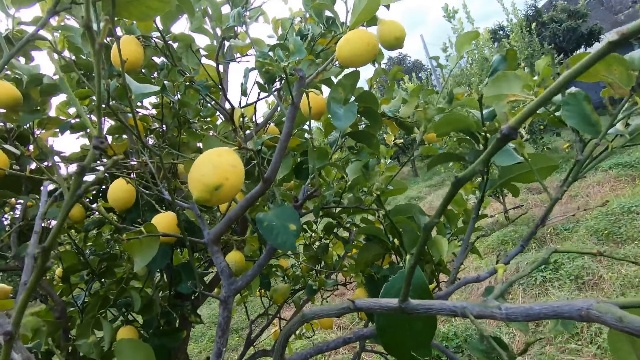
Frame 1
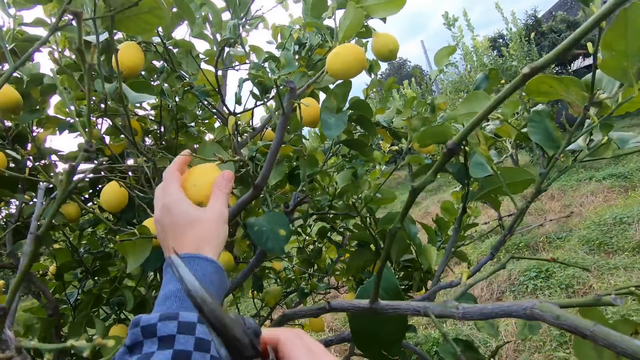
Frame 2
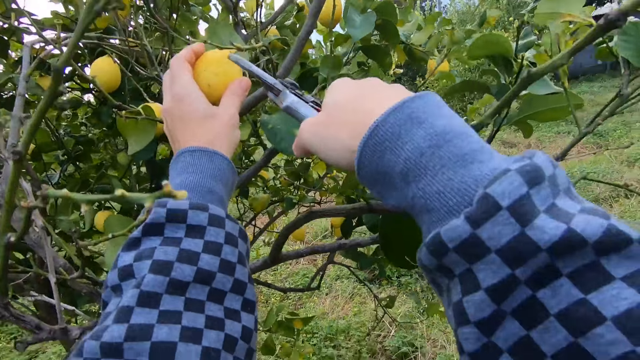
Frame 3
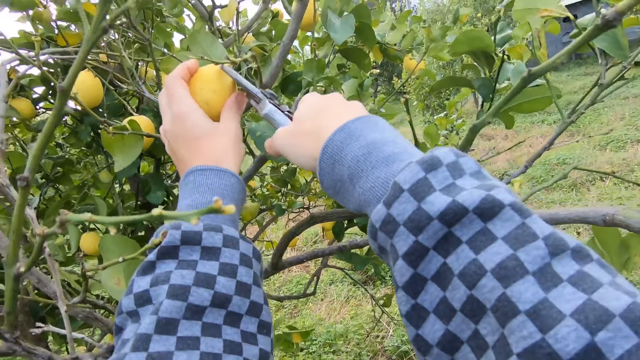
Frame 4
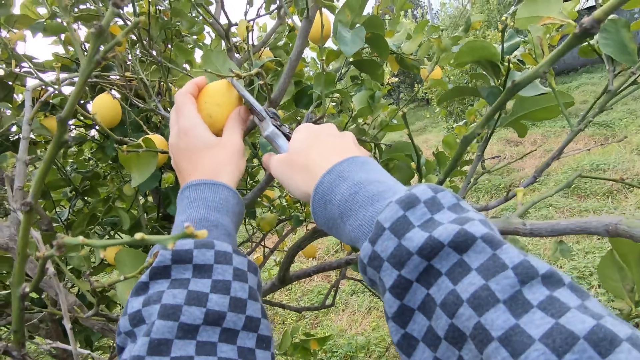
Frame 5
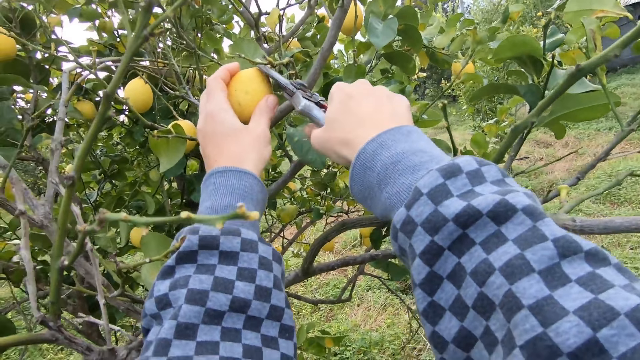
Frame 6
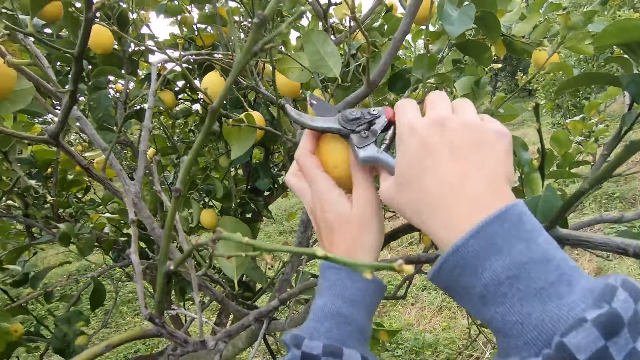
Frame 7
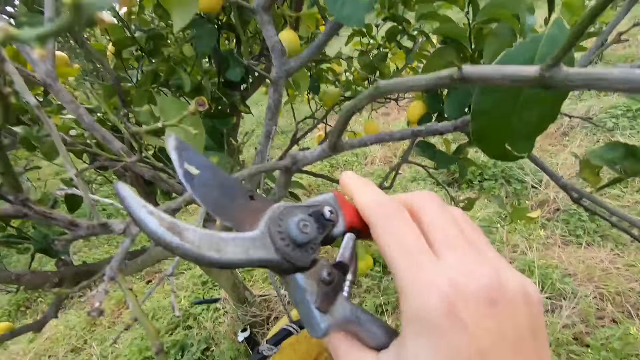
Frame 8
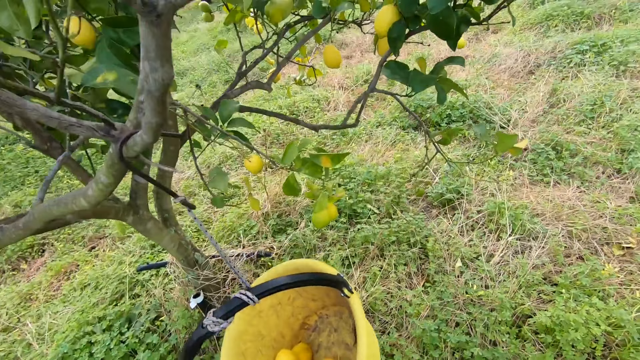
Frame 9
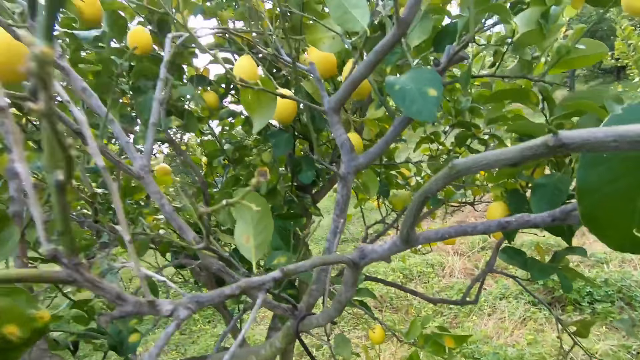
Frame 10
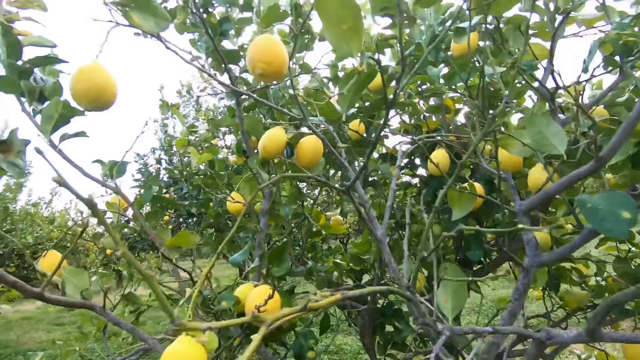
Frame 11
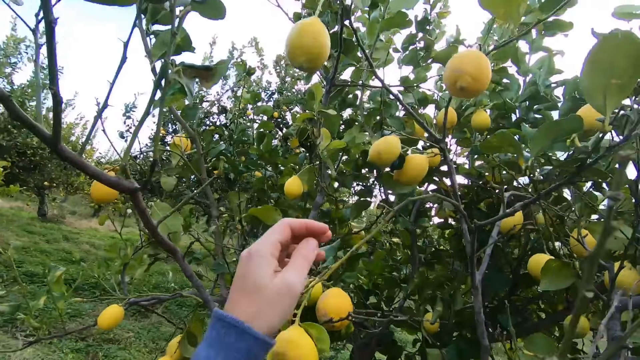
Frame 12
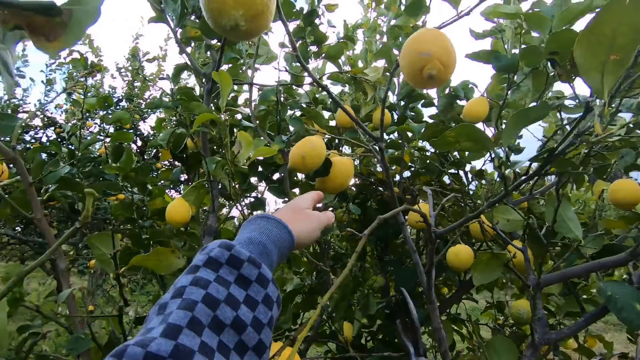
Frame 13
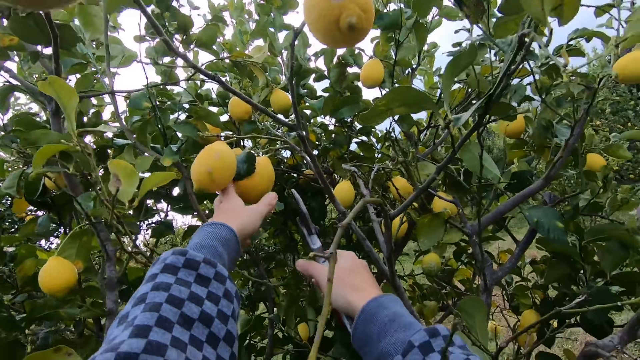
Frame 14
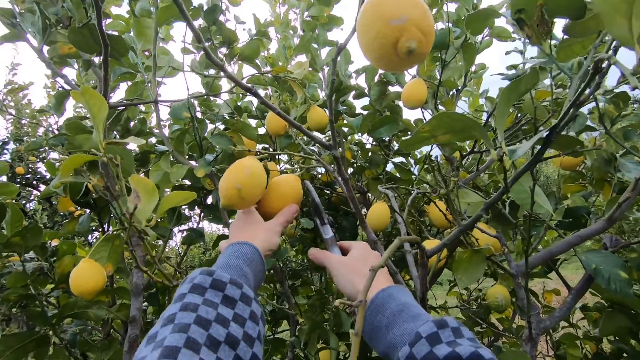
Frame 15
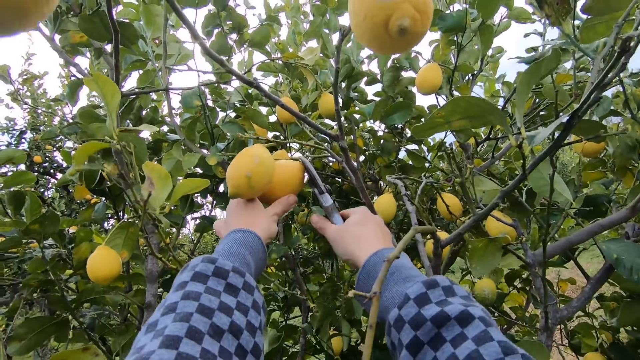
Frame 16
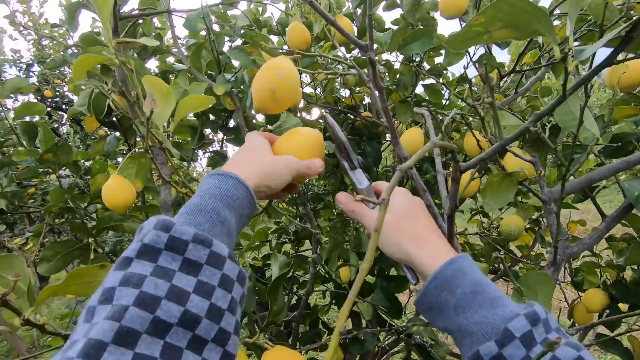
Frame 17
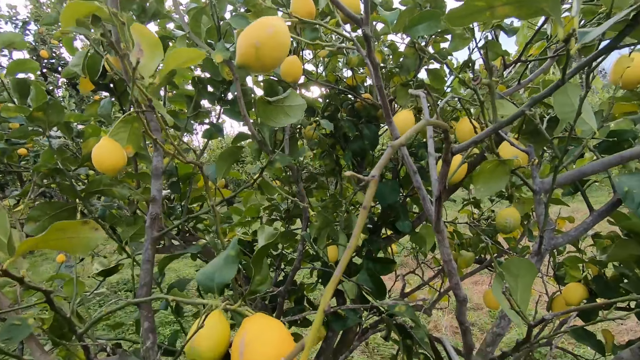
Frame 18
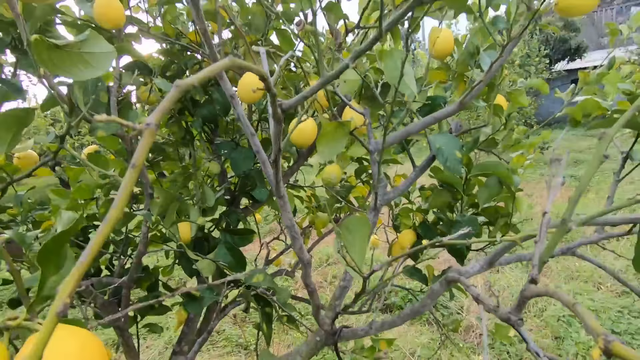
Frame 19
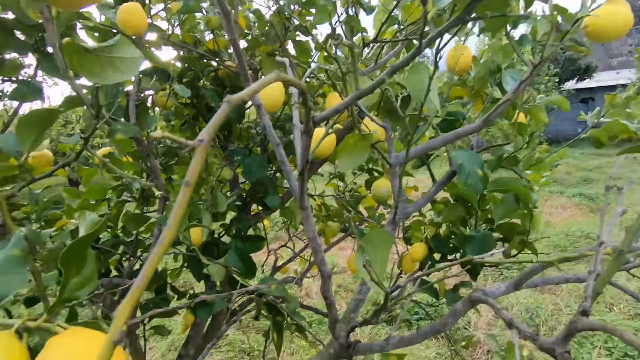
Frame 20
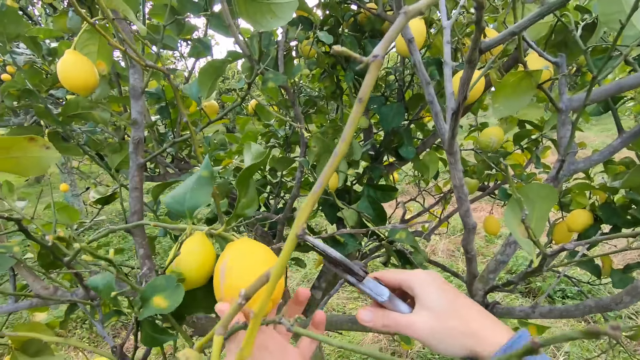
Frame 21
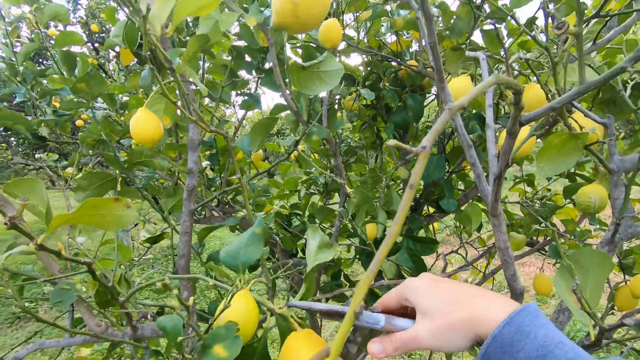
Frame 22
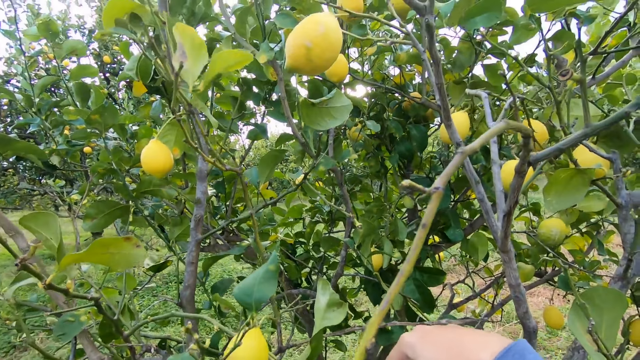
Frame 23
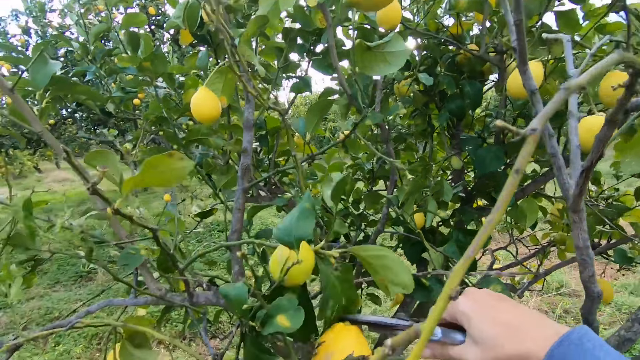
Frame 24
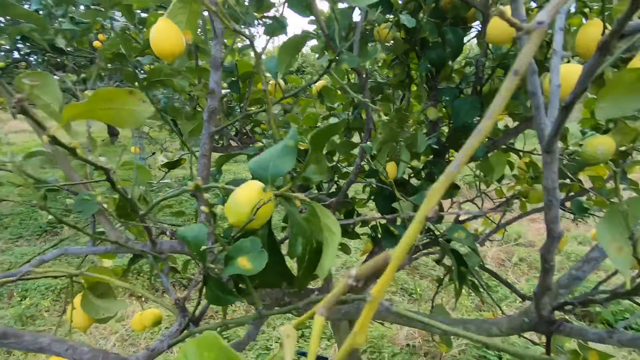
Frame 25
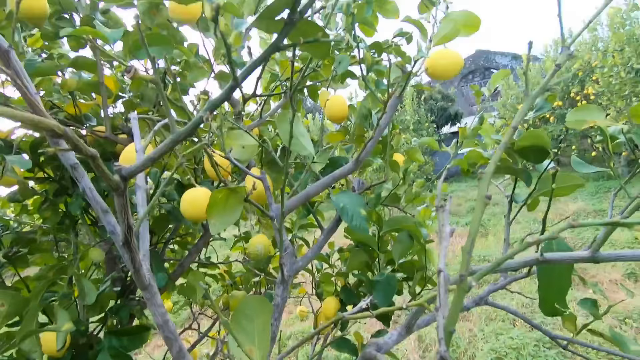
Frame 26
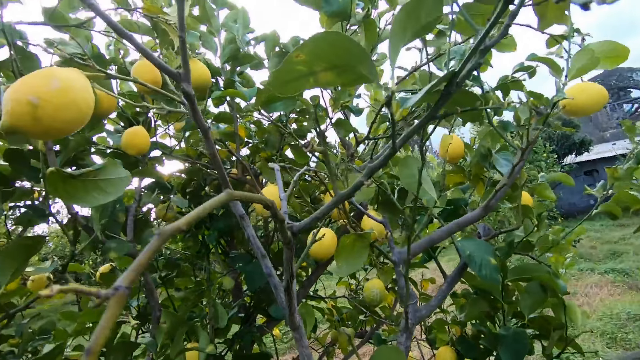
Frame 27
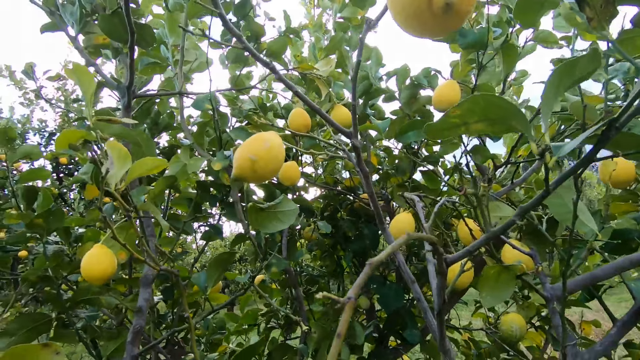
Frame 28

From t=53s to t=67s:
The camera wearer holds a lemon on a tree with his left hand. He cuts the lemon with the cutter, a pruning shear, in his right hand. He drops the lemon in the bucket with his left hand. He holds a lemon on the tree with his left hand. He cuts the lemon with the cutter in his right hand. He drops the fruit in the bucket. He holds a lemon on the tree with his left hand. He cuts the lemon with the cutter in his right hand.

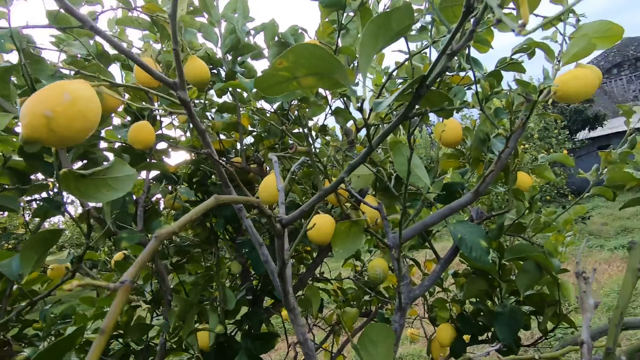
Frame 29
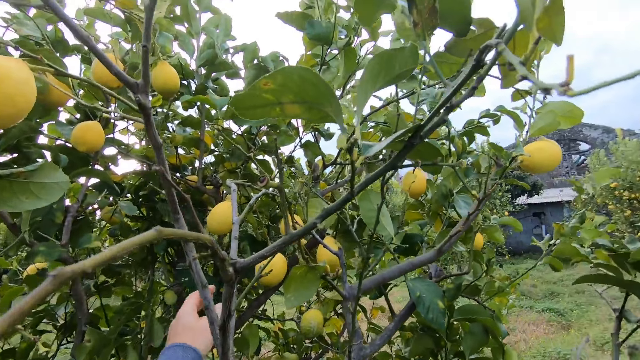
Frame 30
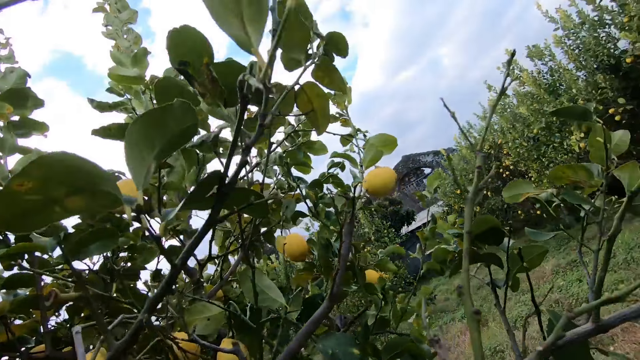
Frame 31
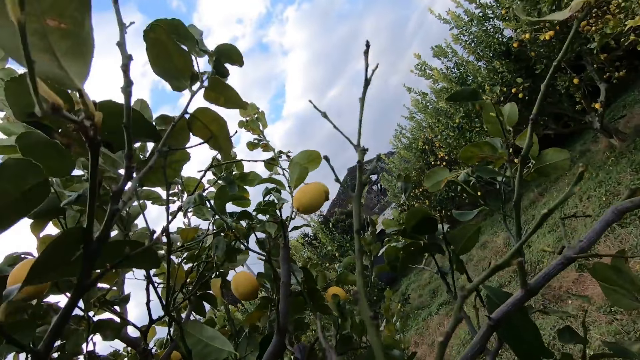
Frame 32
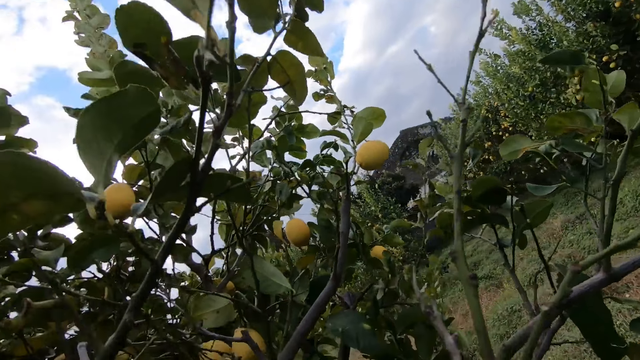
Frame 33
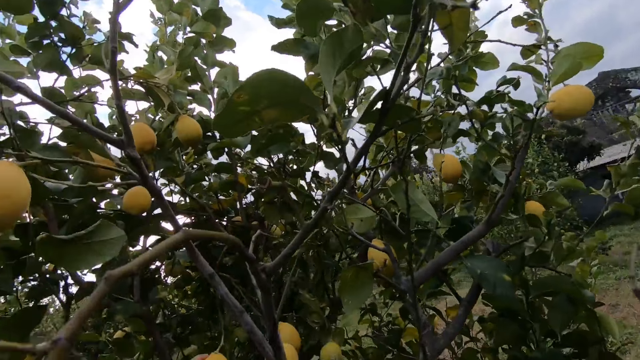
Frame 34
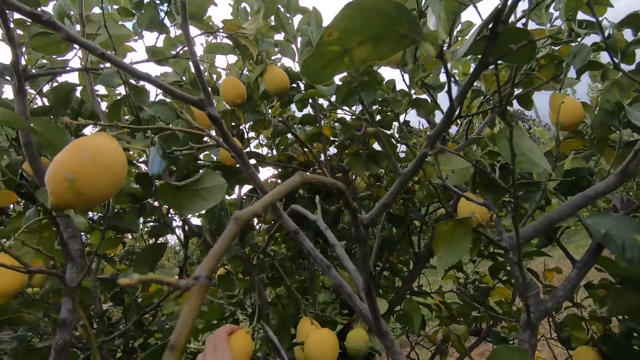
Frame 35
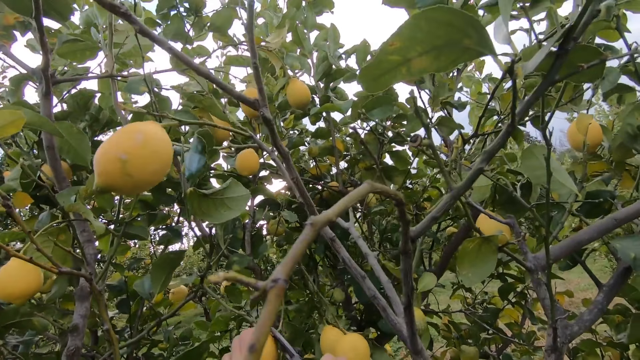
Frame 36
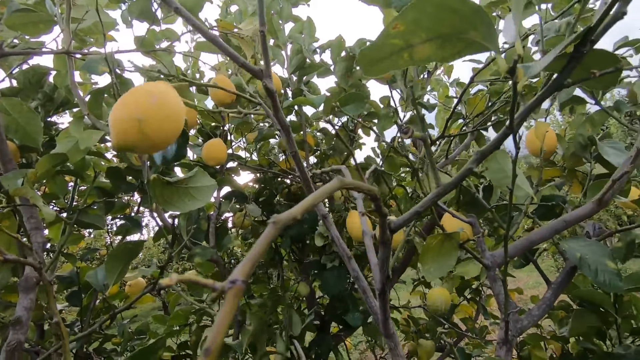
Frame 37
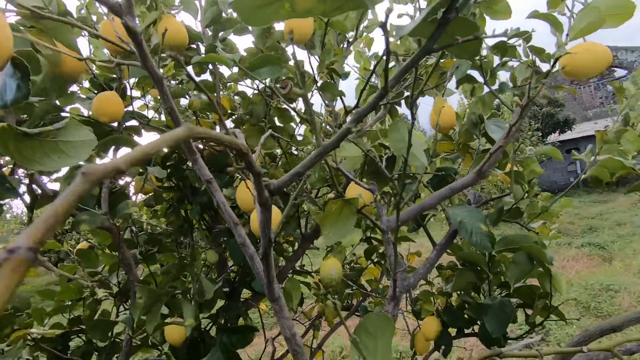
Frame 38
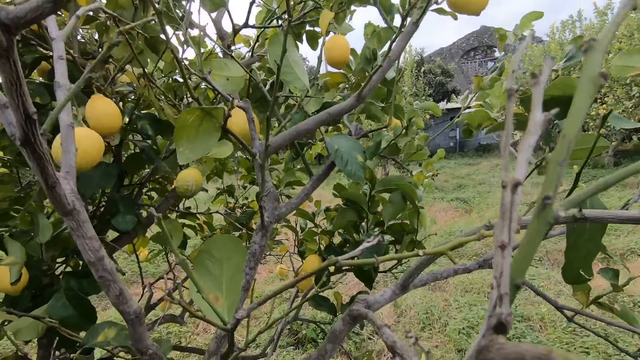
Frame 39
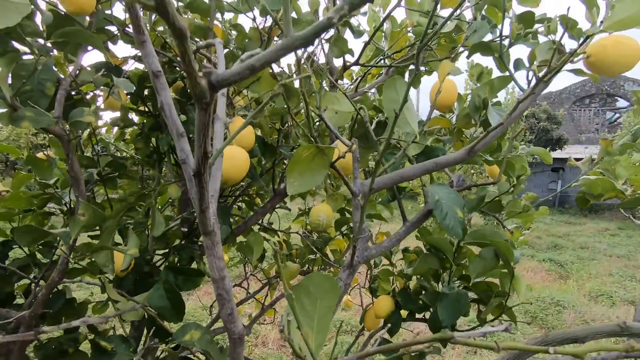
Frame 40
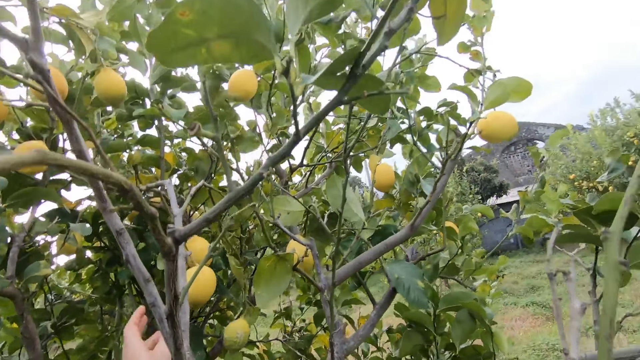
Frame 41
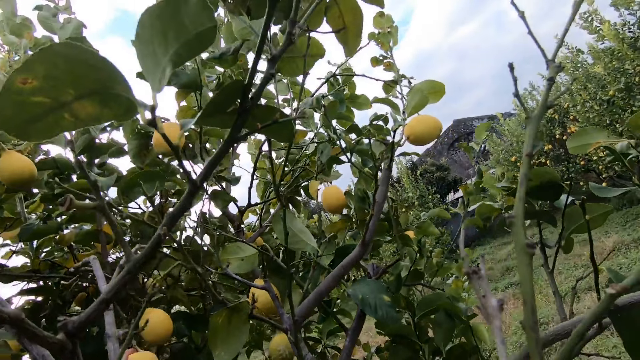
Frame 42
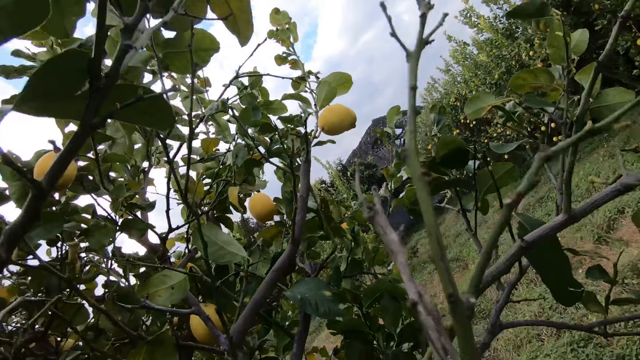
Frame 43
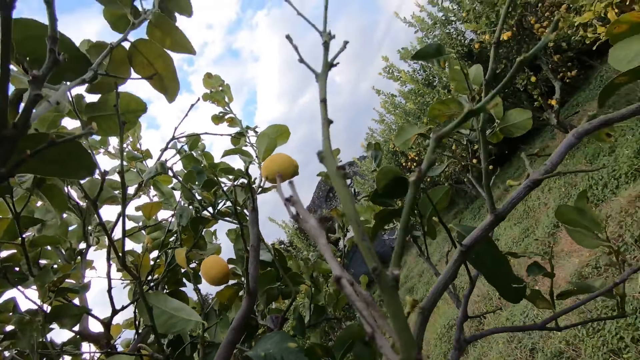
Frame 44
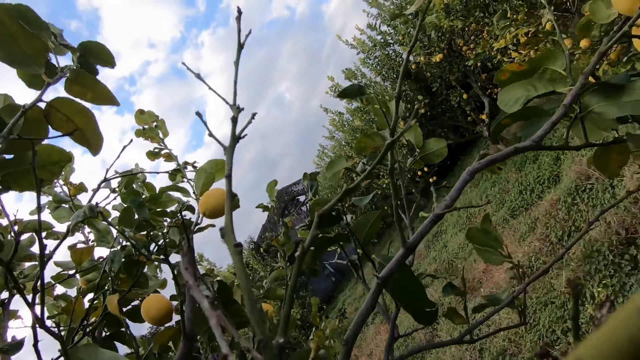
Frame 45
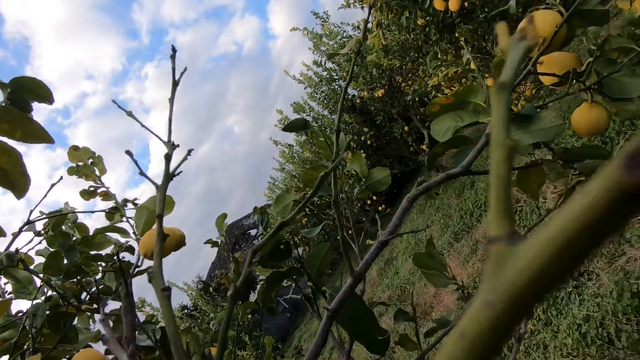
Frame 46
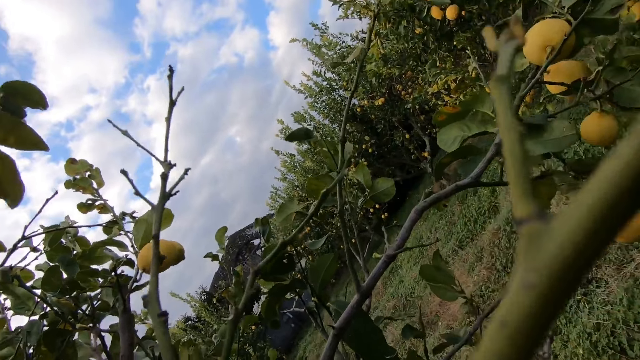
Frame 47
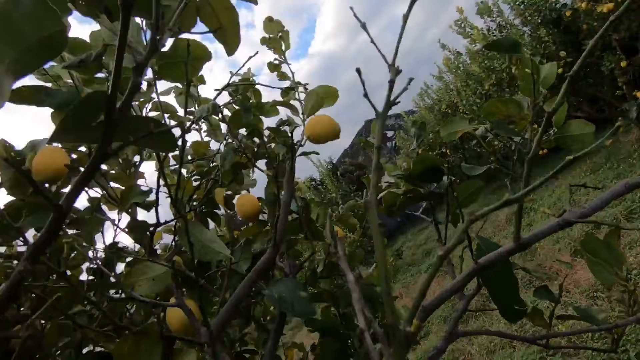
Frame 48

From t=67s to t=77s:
The camera wearer drops the fruit in the bucket. He moves towards the fruits. He holds a lemon on a tree with his left hand. He cuts the lemon with the cutter, a pruning shear, in his right hand. He drops the fruit in the bucket. He holds a lemon on the tree with his left hand. He looks around the tree.
